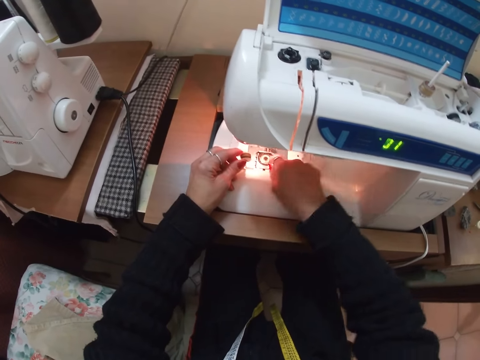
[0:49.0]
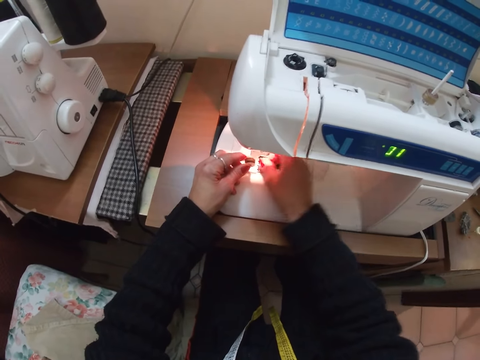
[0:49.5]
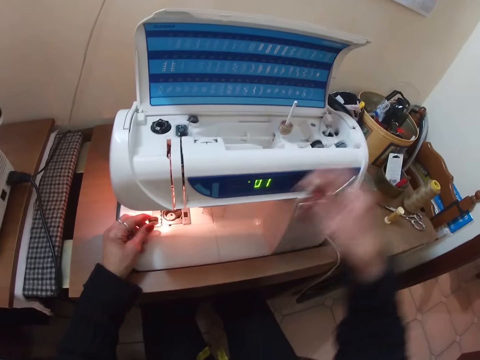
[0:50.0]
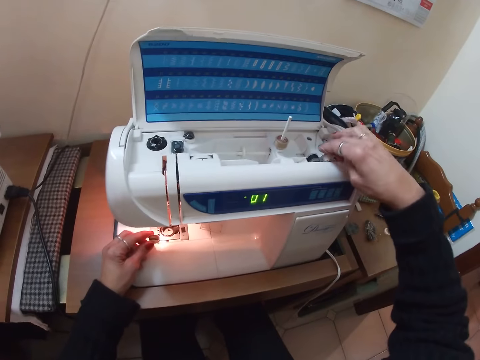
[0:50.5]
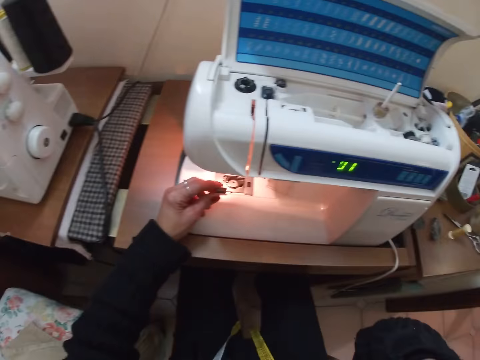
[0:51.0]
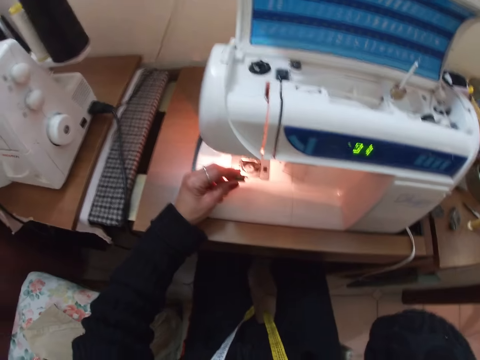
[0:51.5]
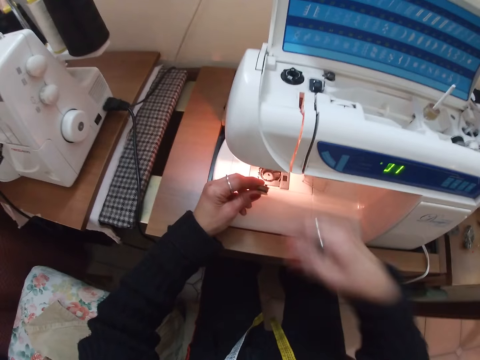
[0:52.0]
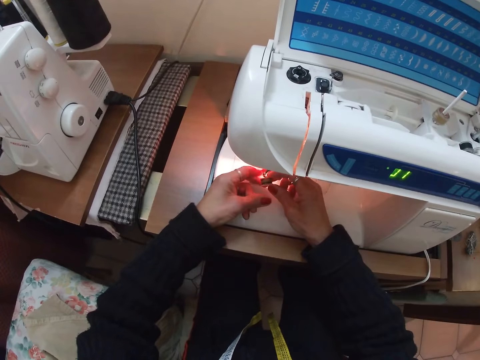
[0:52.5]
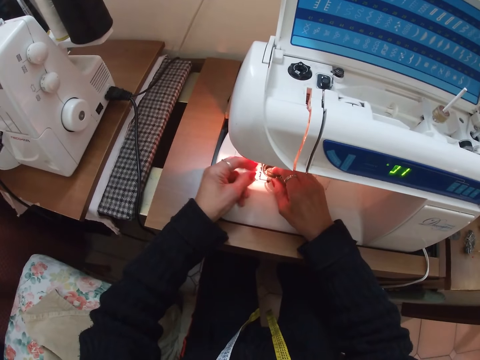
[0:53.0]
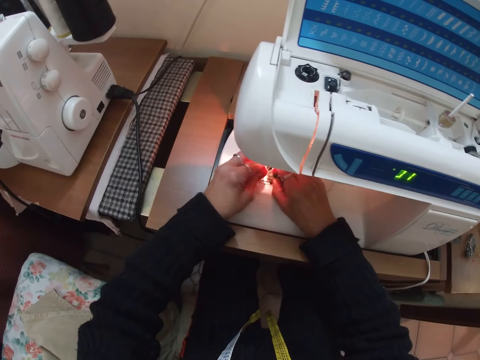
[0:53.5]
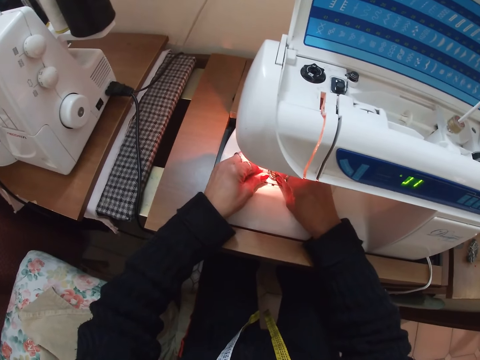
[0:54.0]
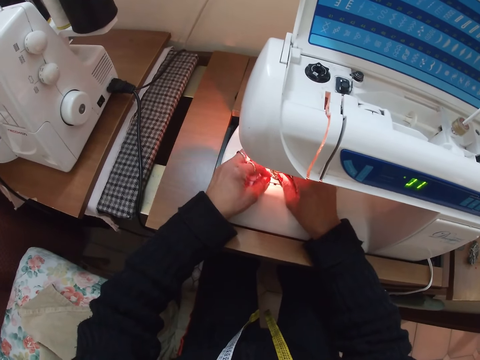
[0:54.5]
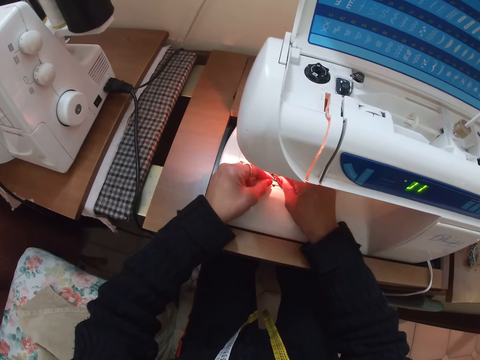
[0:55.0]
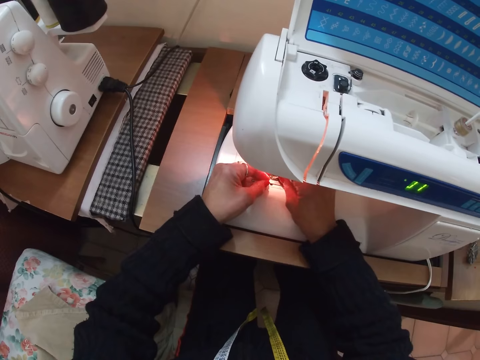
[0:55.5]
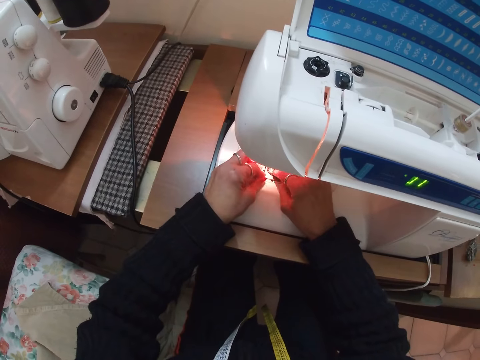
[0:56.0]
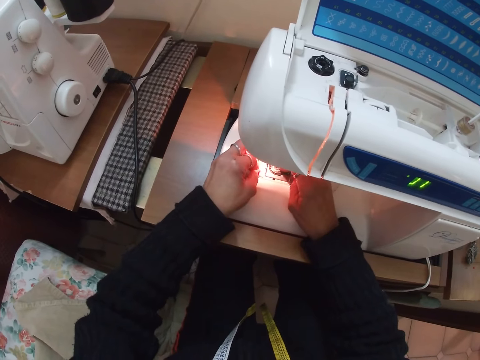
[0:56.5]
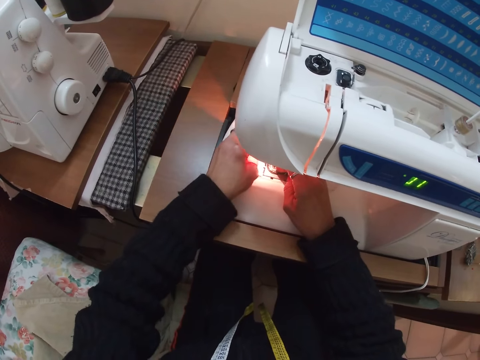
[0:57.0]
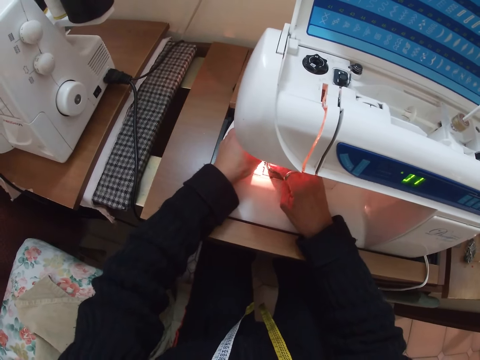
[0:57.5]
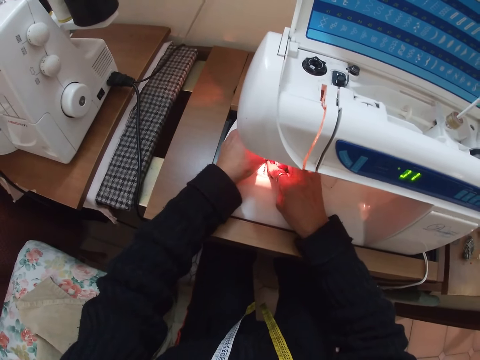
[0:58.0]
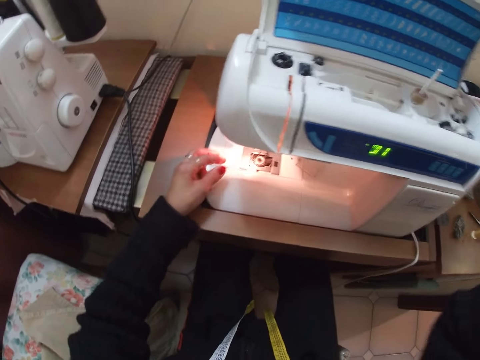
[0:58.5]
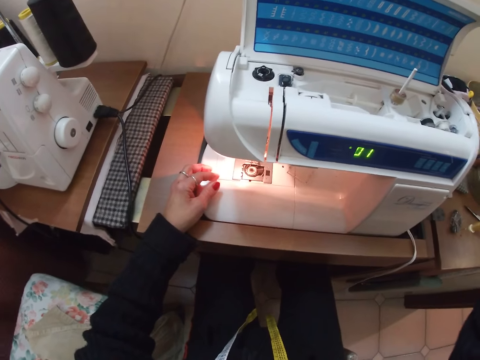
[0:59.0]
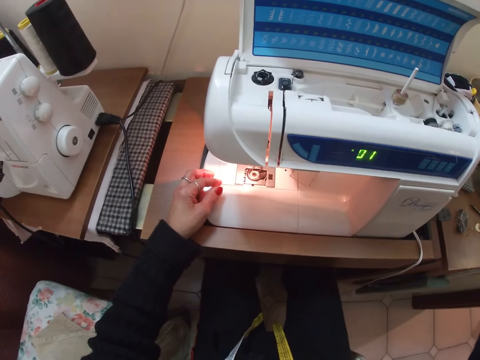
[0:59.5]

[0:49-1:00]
The camera wearer removes a bobbin from the sewing machine. He puts the bobbin on the sewing machine. He touches his face. He puts the bobbin in the sewing machine. He touches his face.
